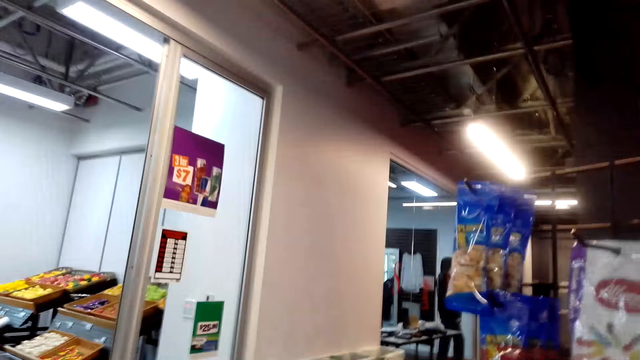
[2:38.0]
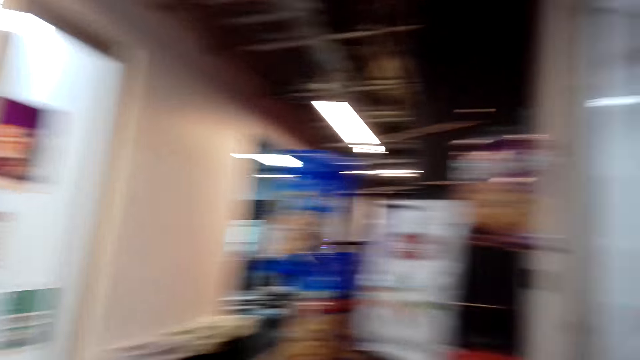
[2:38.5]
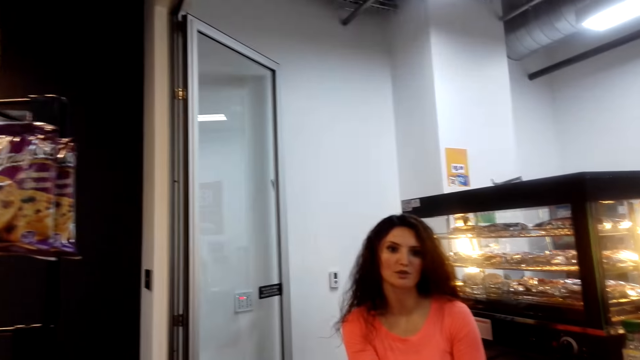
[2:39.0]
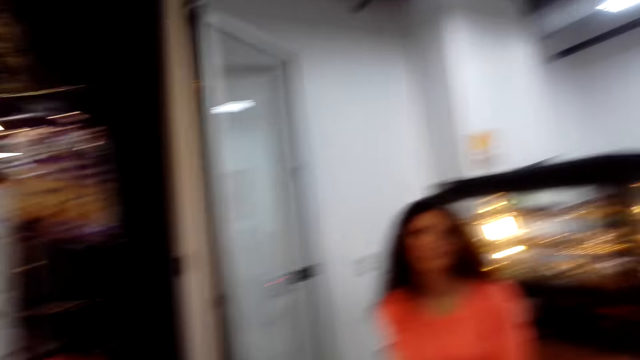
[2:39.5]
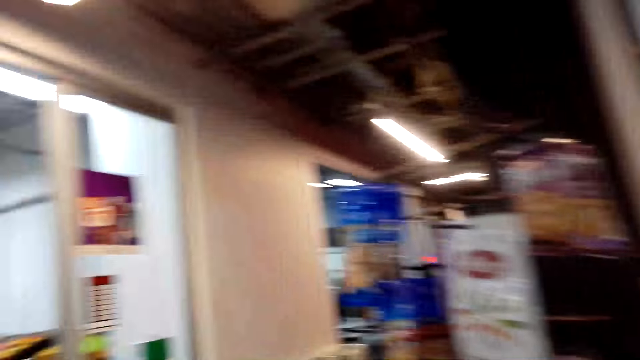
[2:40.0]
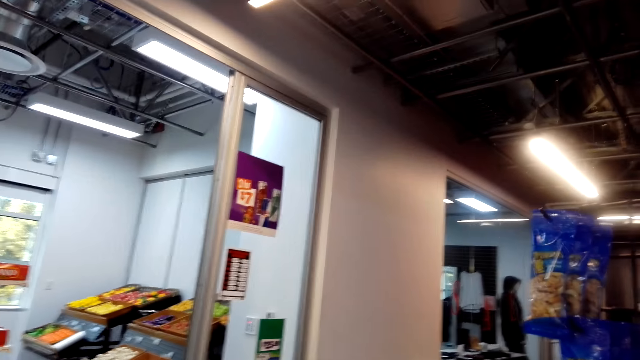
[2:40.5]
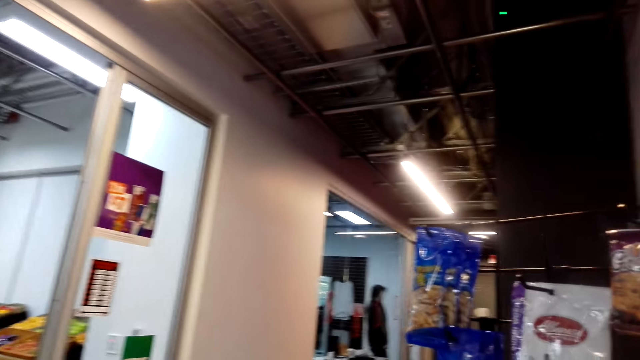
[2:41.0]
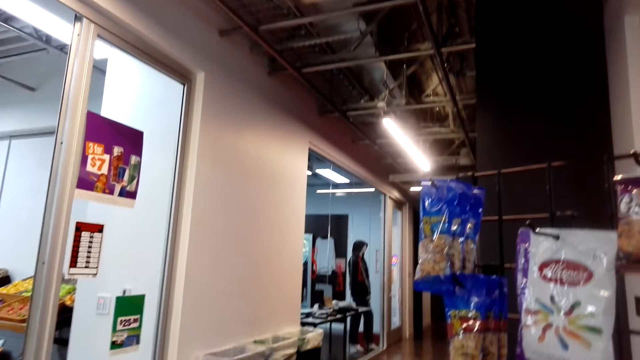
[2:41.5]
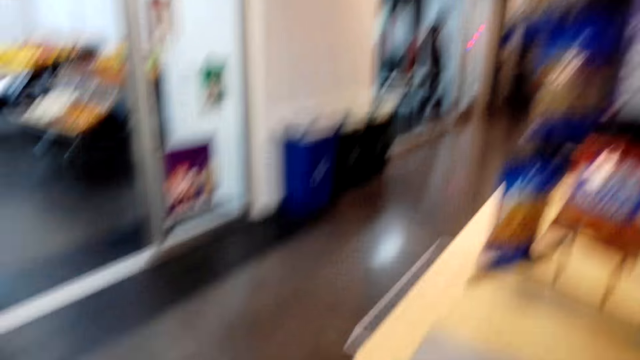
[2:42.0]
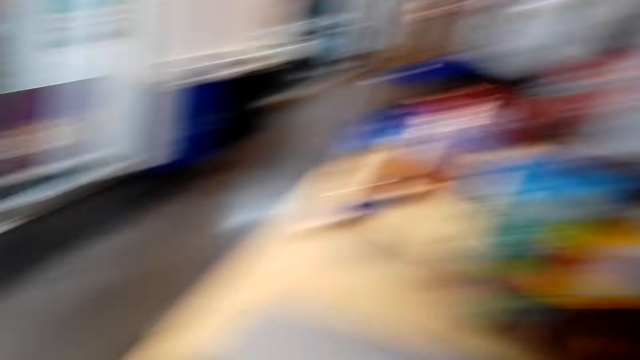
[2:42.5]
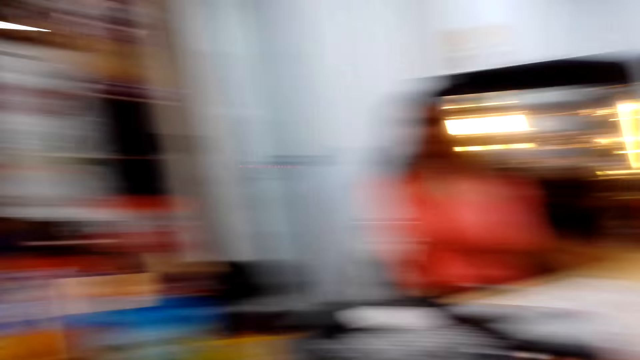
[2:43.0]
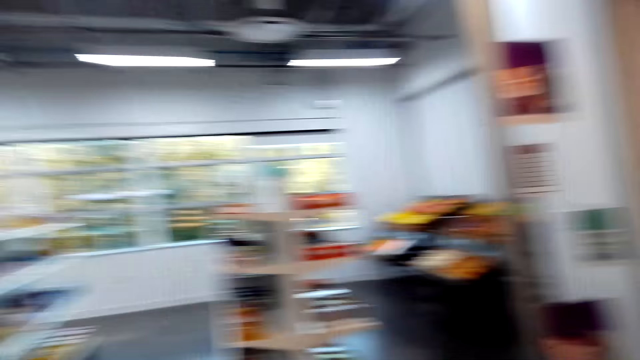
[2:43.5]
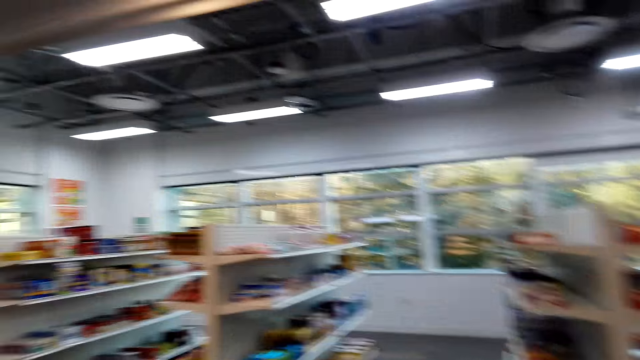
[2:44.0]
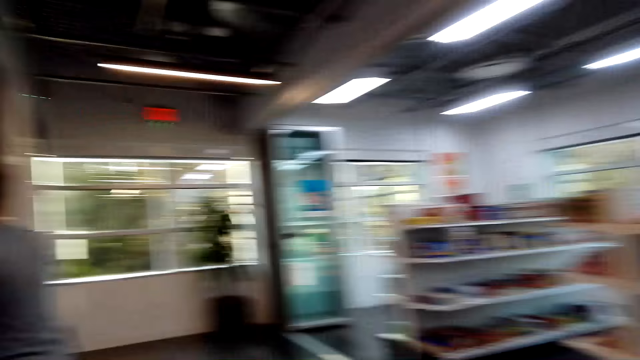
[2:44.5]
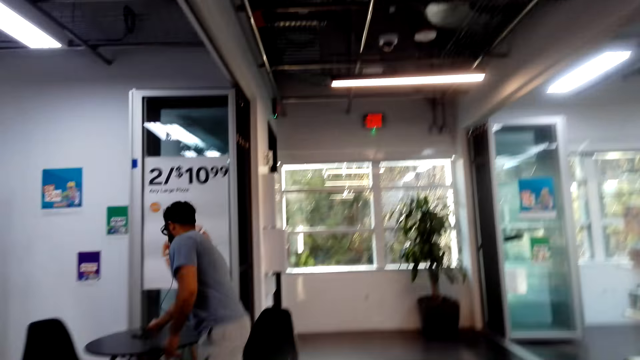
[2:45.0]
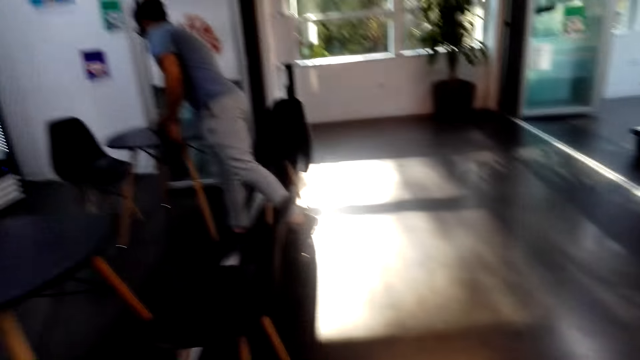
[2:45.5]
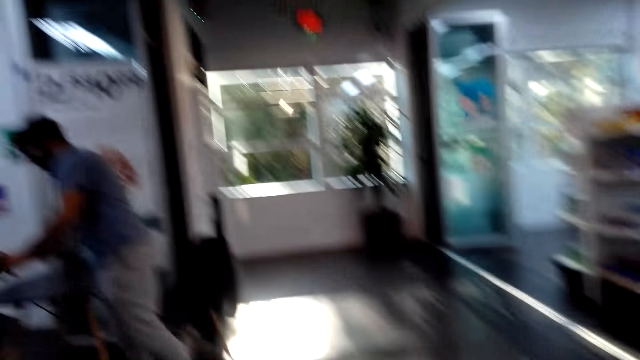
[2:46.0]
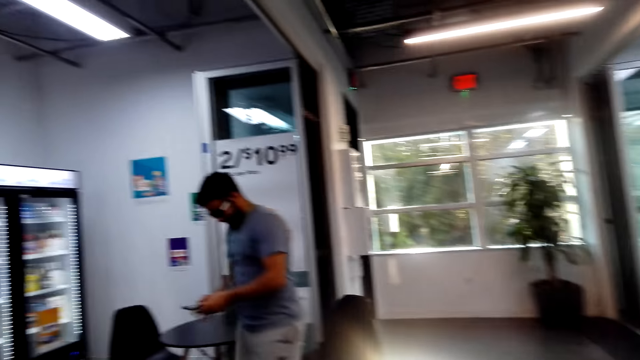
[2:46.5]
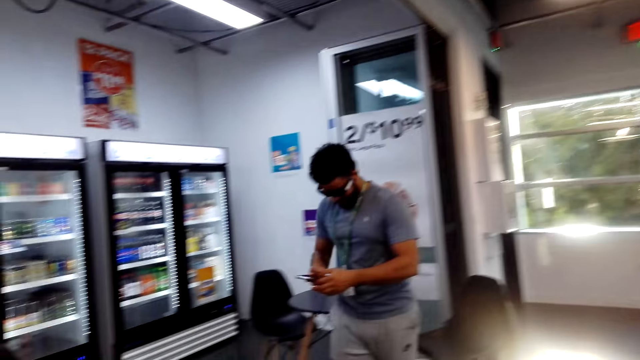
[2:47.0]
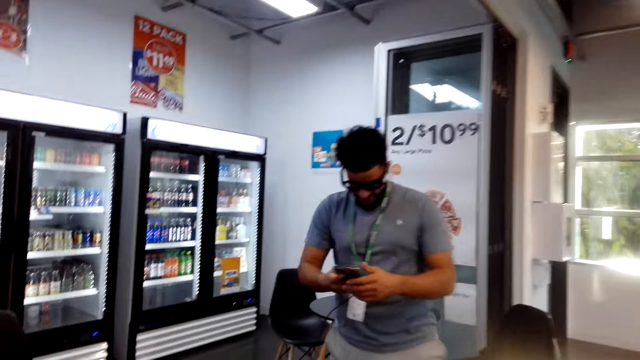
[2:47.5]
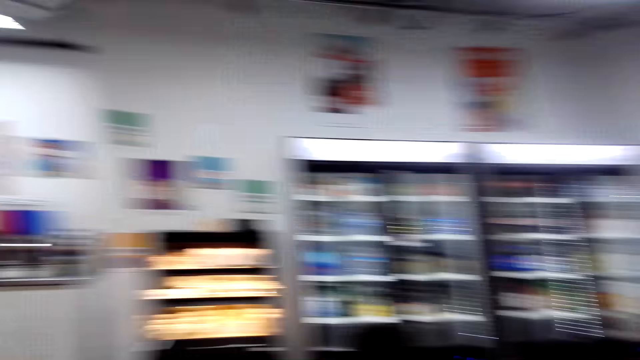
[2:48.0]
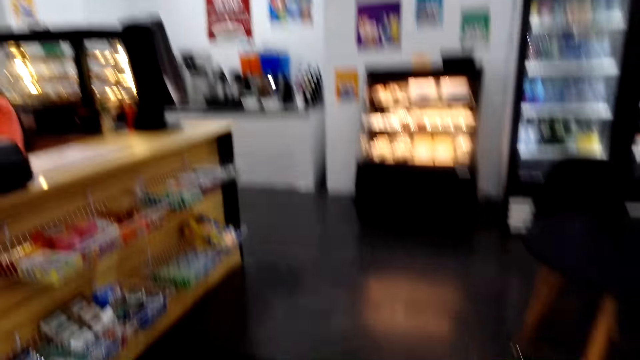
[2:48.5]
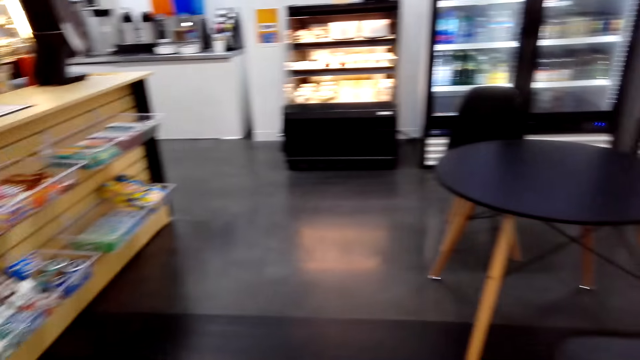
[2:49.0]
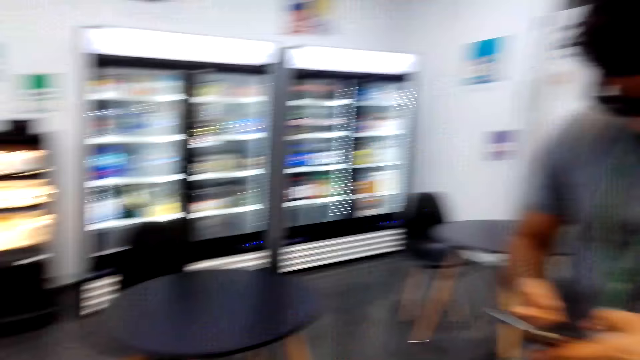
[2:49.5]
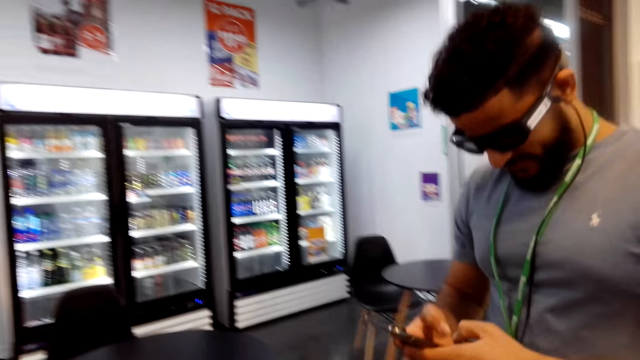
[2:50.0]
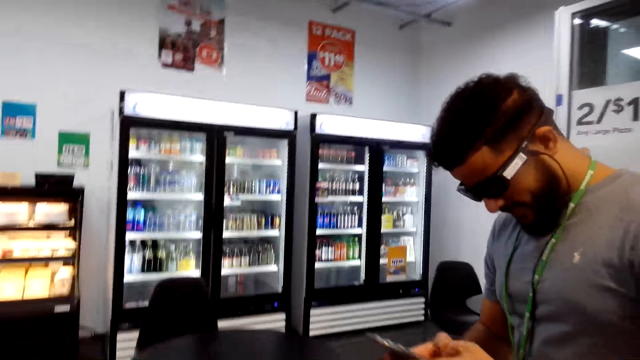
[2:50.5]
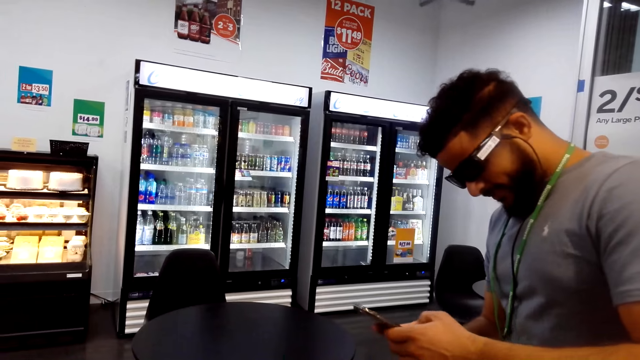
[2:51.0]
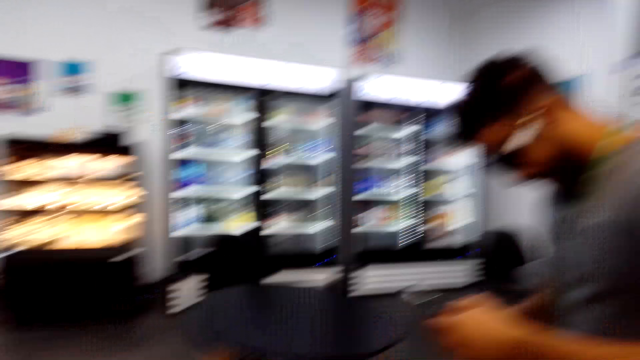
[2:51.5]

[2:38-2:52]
The camera wearer turns around the shop. They converse with a man. They look around the shop. They converse with the man. They turn around the shop. They converse with the man. The man walks towards the camera wearer. The camera wearer turns around the shop. The man is looking on his phone. The camera wearer looks around the shop. The man uses the phone.

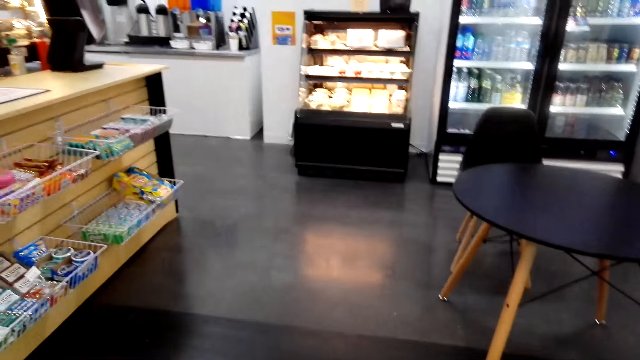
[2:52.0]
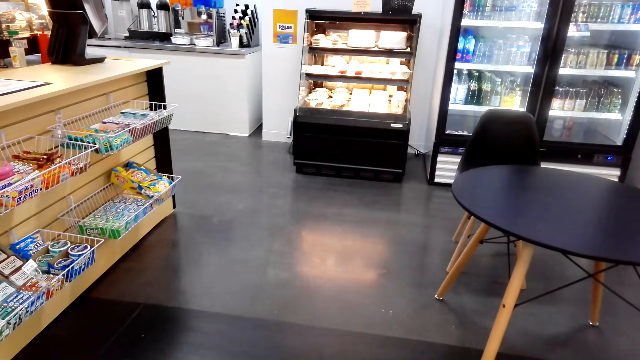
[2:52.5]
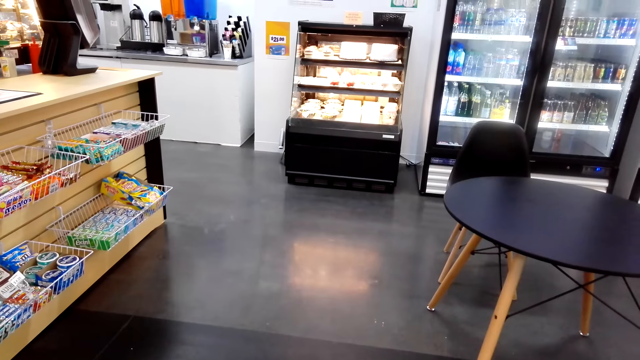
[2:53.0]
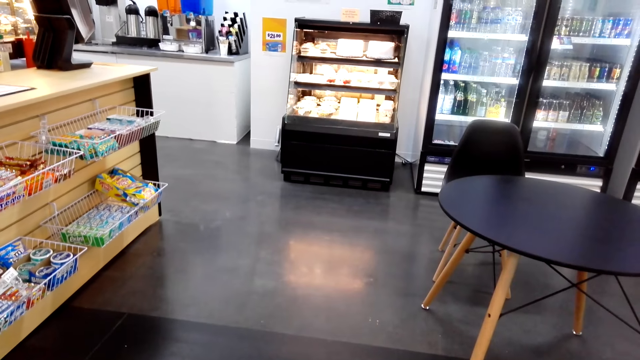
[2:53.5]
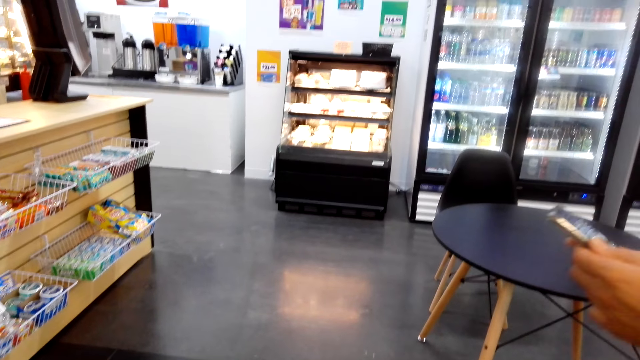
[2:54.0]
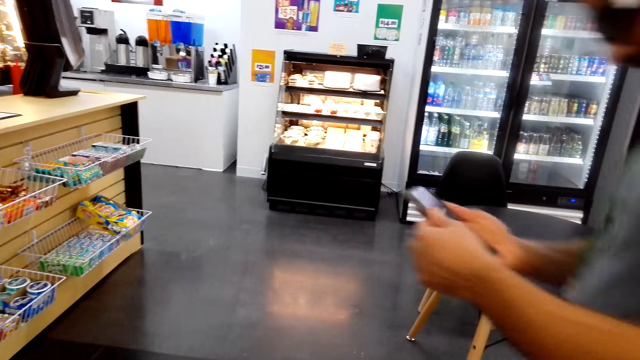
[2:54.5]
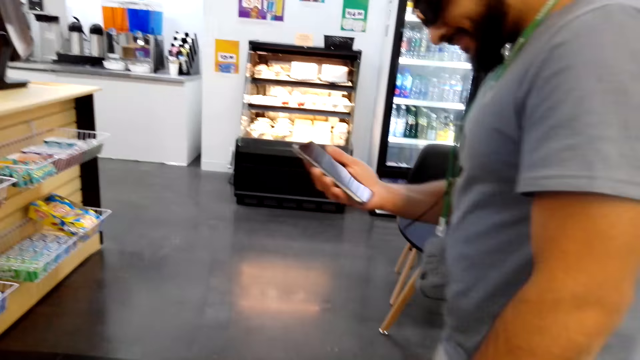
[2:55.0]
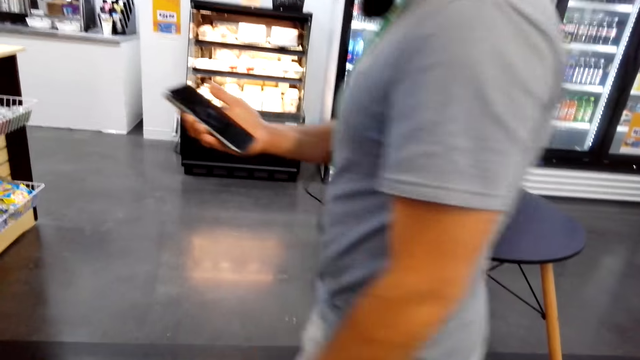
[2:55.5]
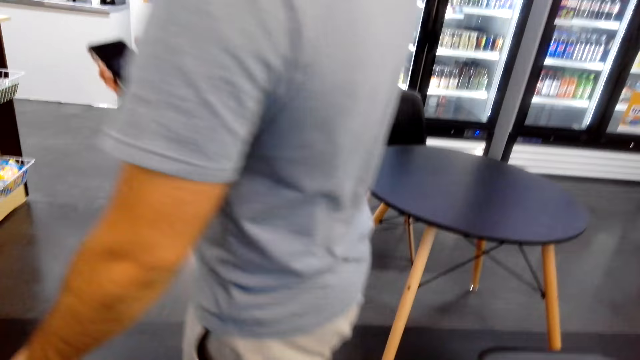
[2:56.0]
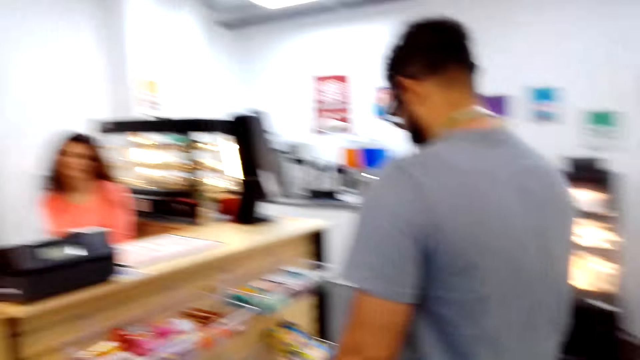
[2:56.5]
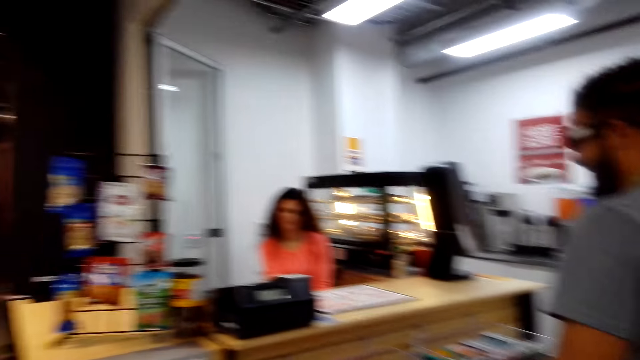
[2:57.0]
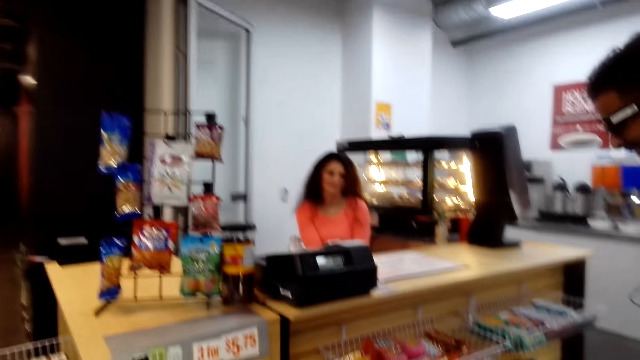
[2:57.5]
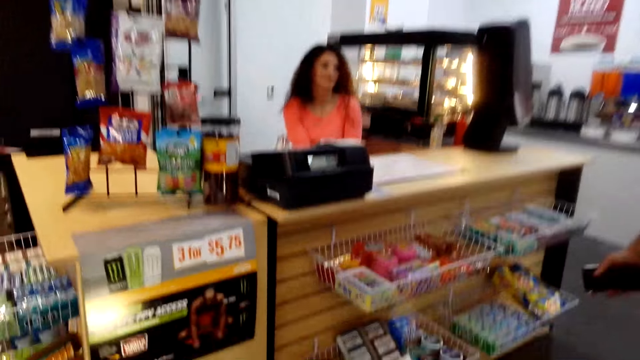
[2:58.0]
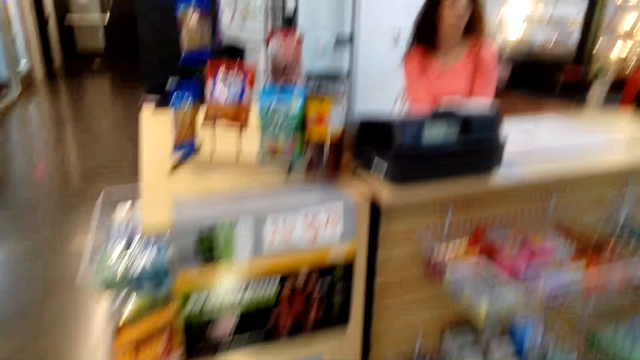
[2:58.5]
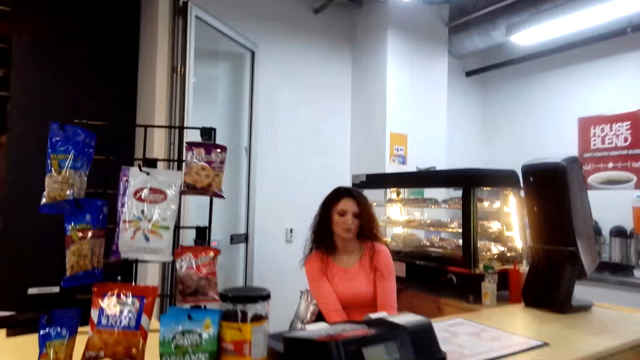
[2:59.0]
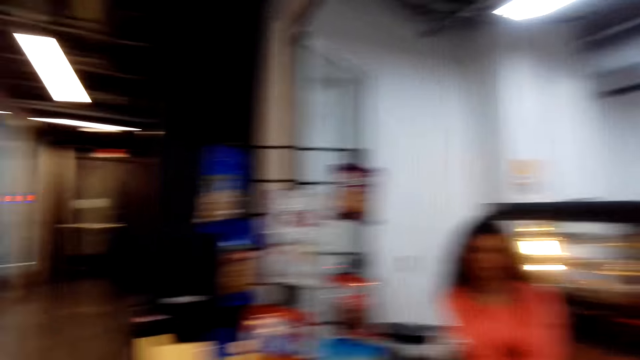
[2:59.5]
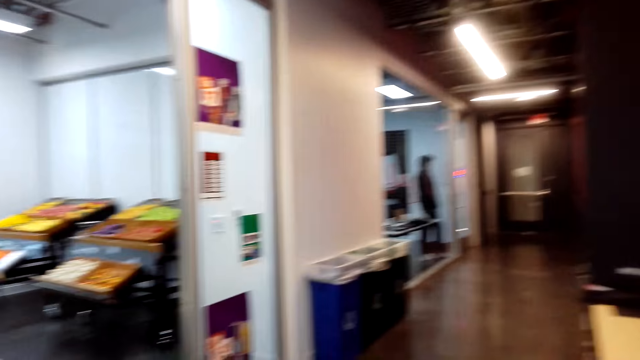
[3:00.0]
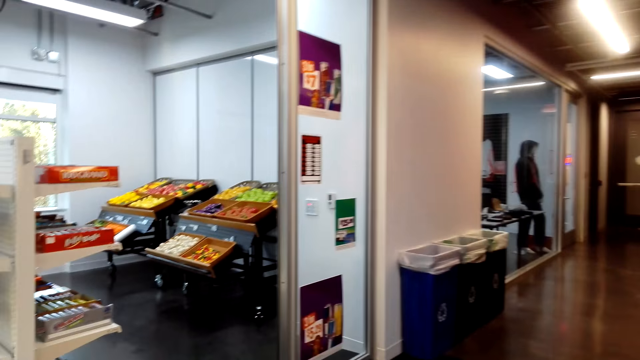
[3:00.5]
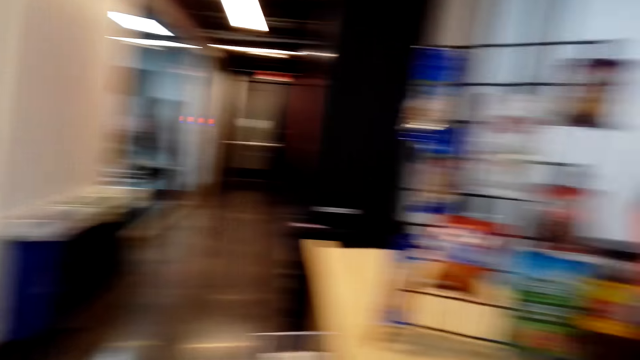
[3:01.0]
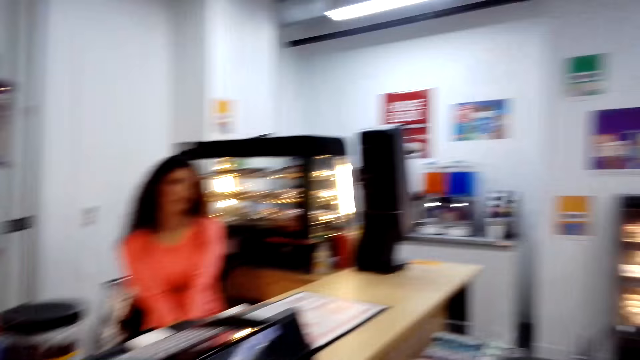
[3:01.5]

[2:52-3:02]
The camera wearer looks around the floor. They converse with a man. They move around the shop. A woman converses with the man. The camera wearer looks around the shop.
